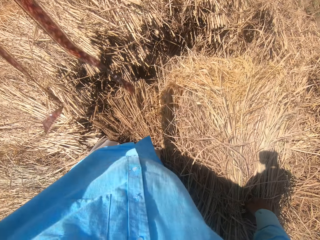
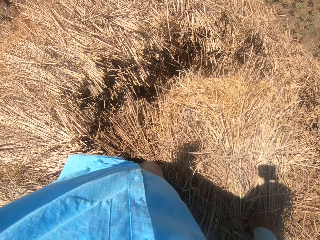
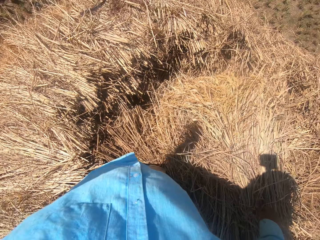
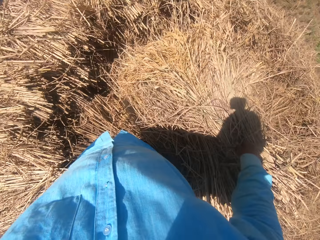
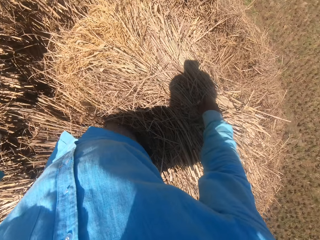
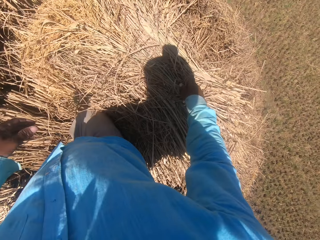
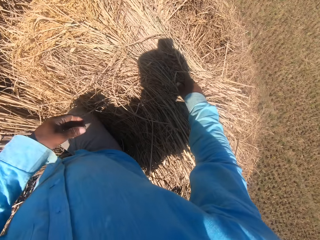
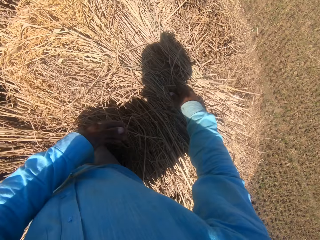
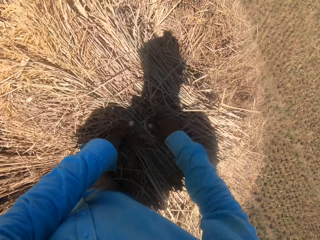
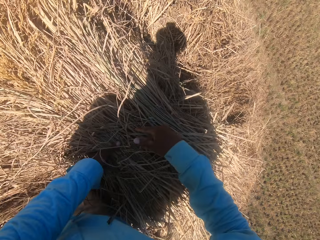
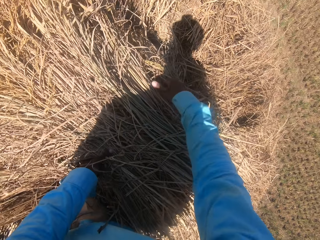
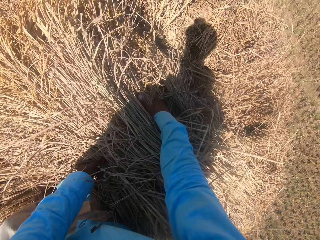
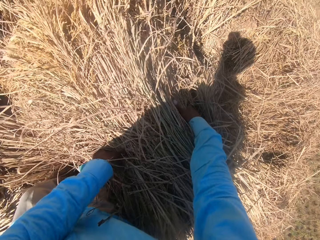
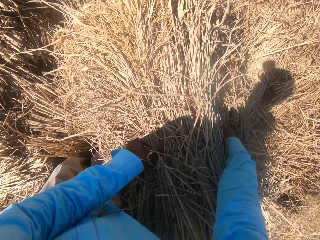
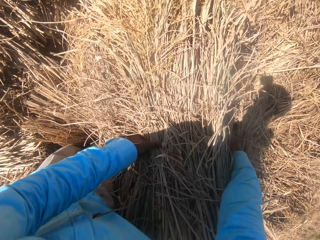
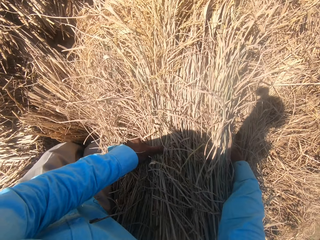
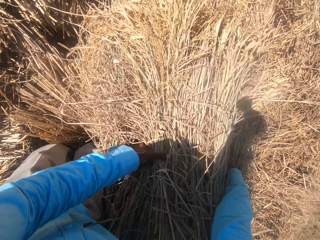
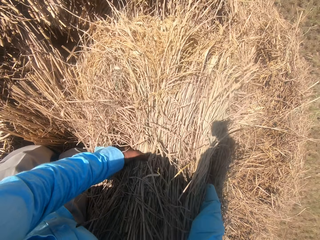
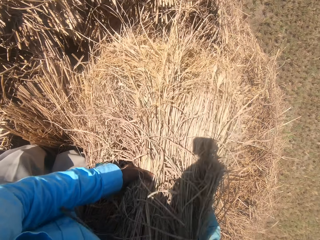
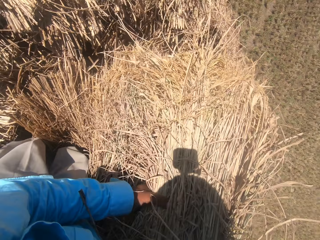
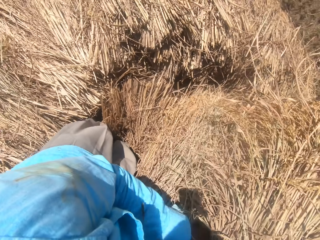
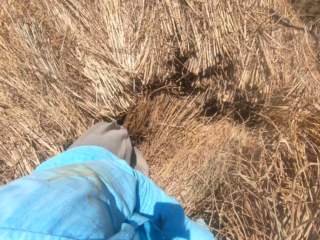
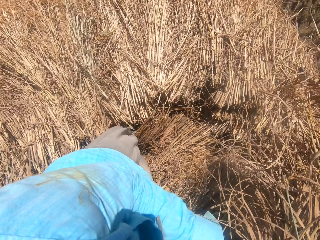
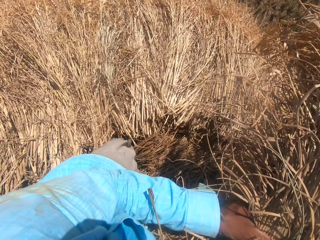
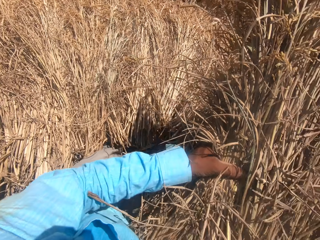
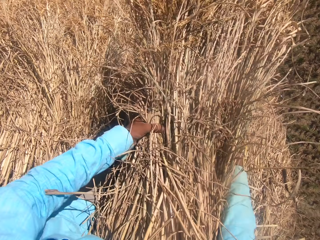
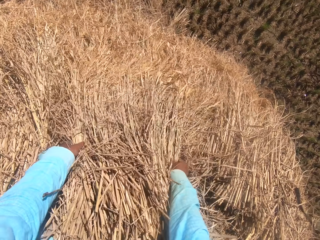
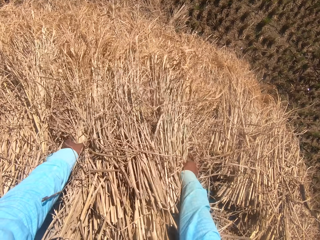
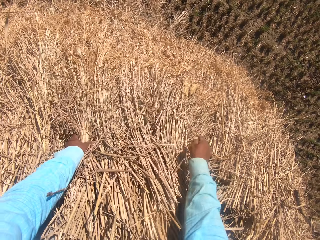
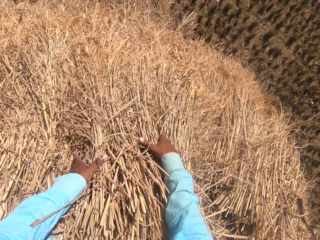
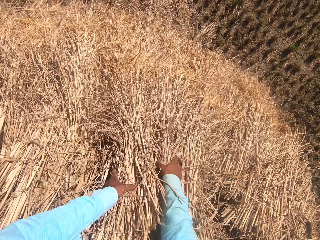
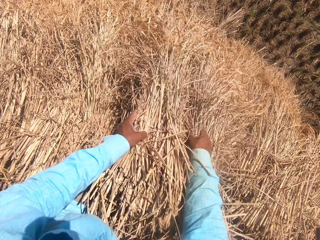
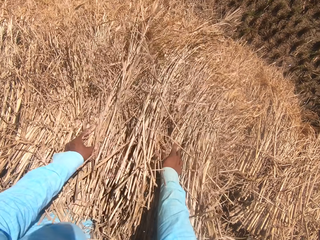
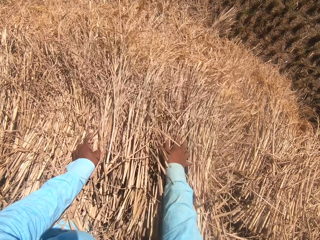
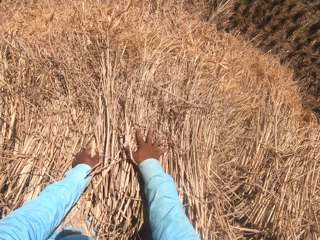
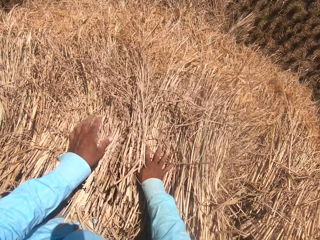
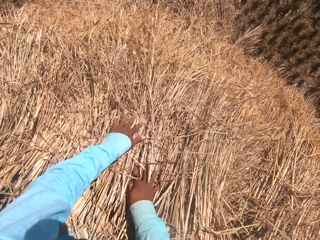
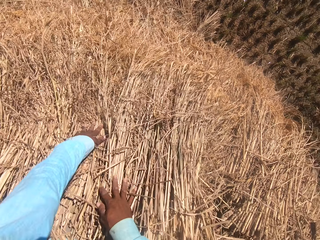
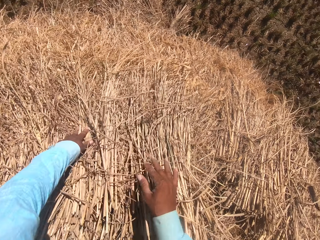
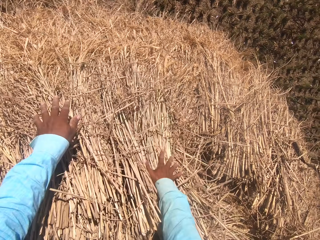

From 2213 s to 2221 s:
The camera wearer tosses the rope on the floor with his left hand. He arranges the hay. He moves the straw grass on the floor with his hands.

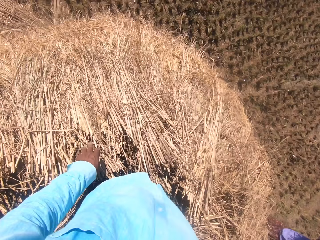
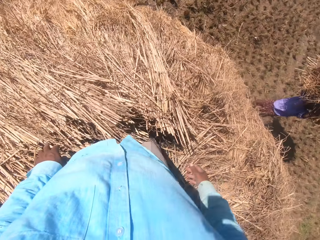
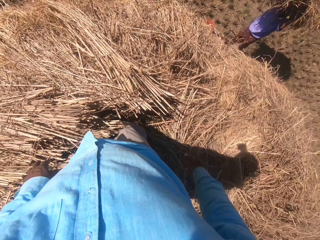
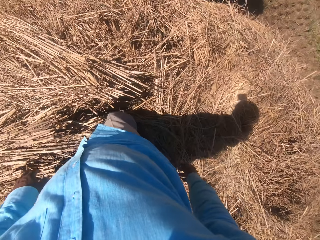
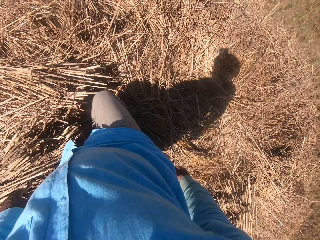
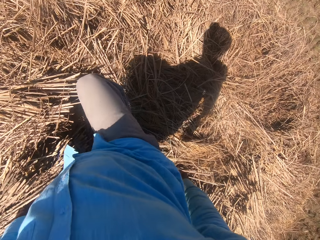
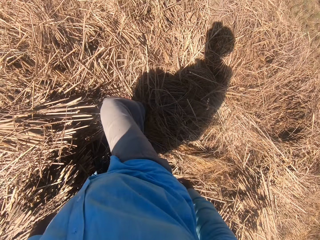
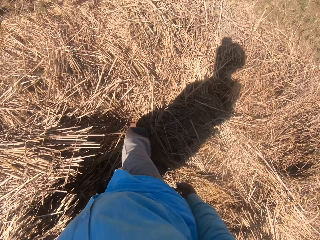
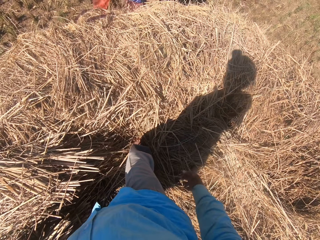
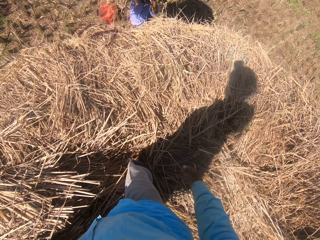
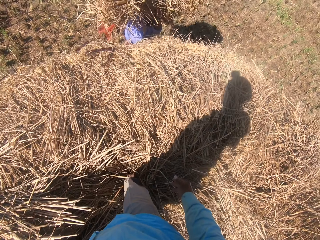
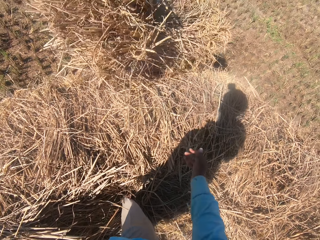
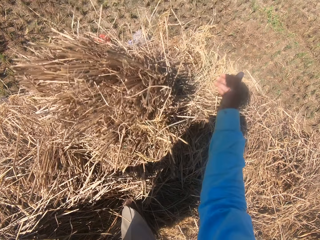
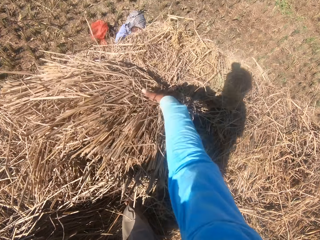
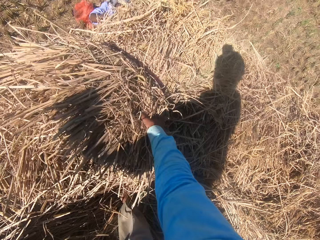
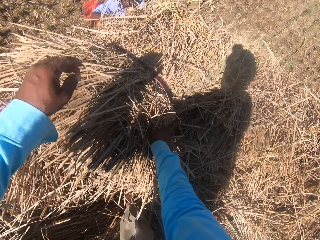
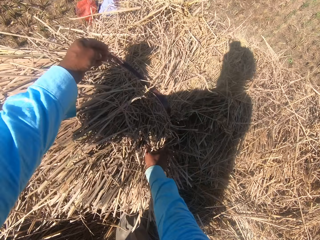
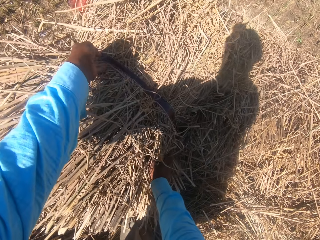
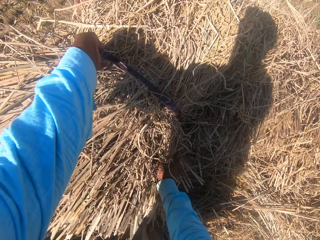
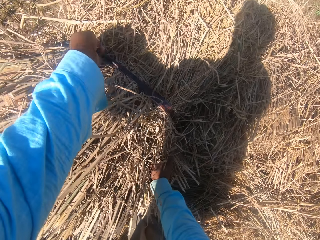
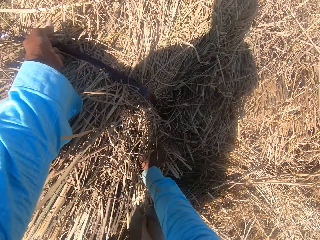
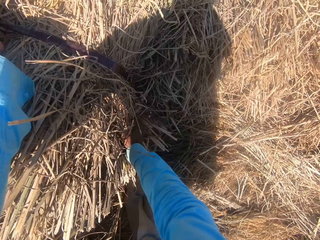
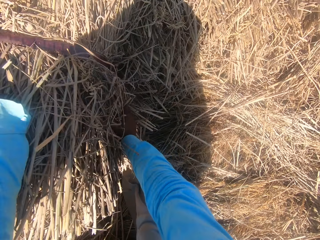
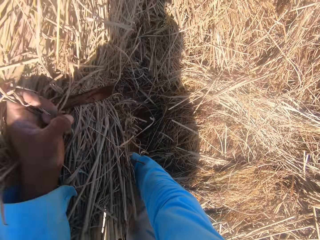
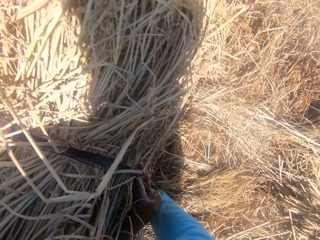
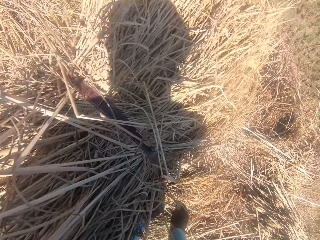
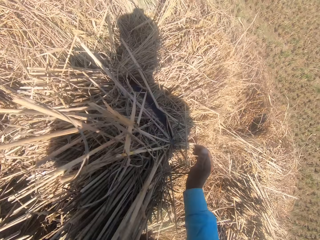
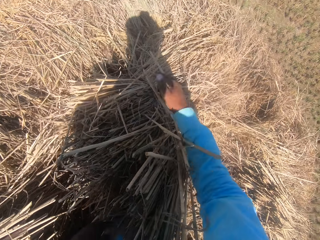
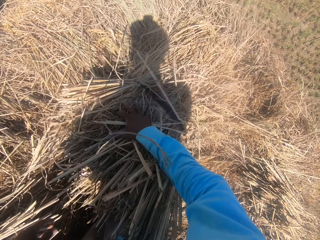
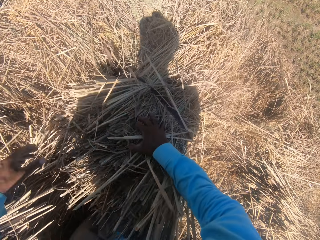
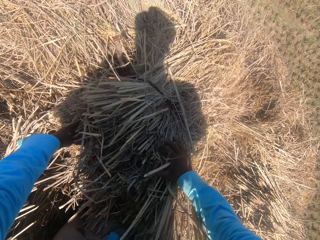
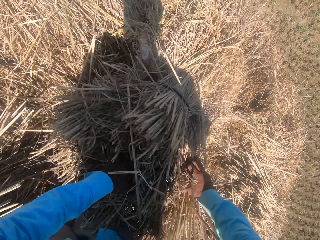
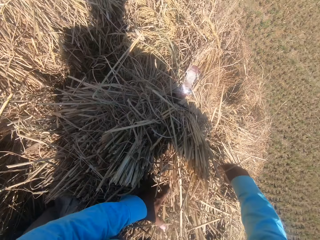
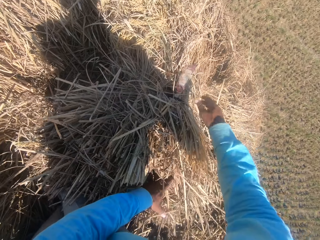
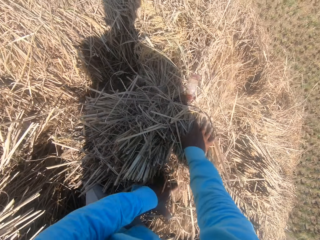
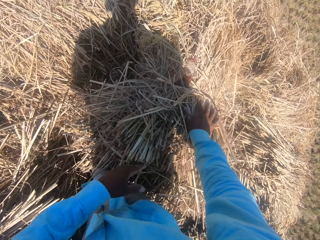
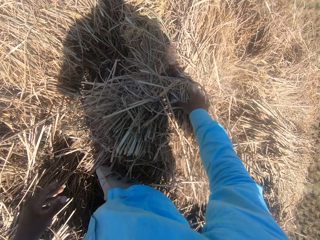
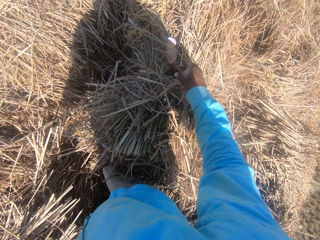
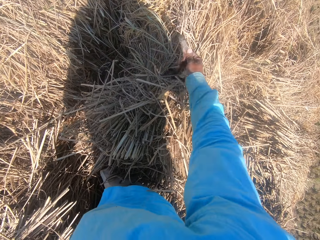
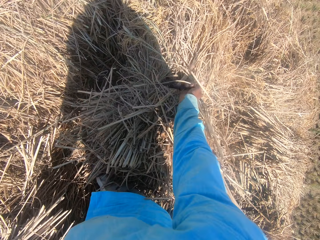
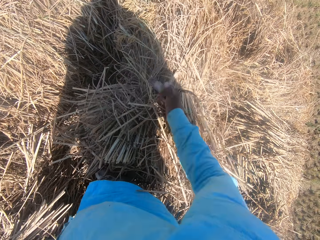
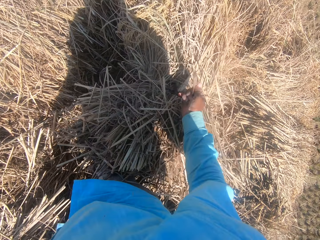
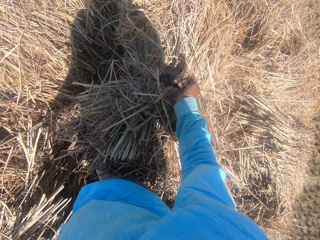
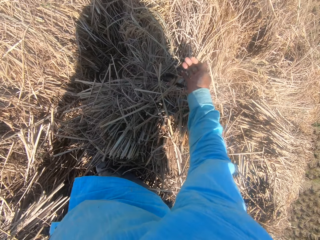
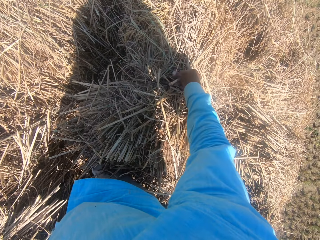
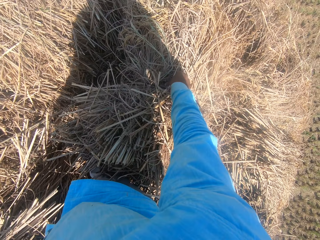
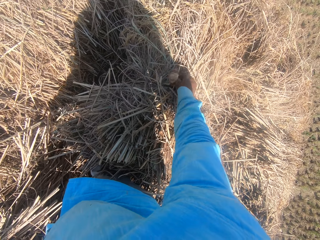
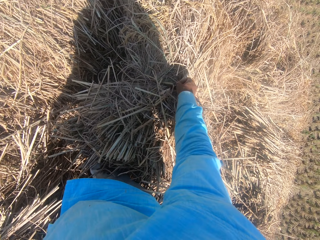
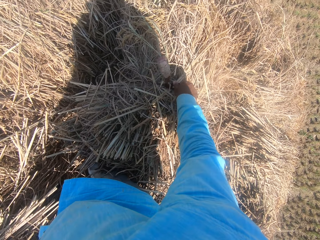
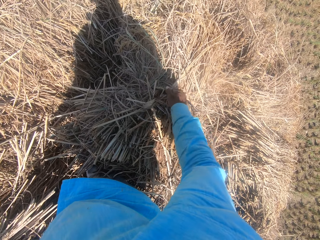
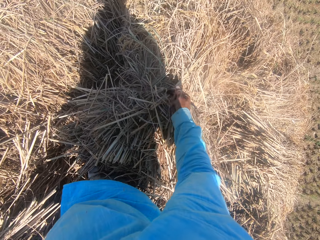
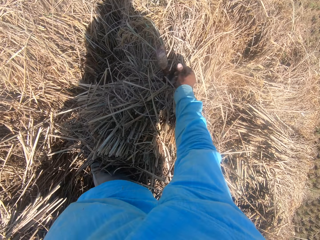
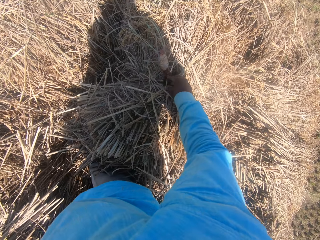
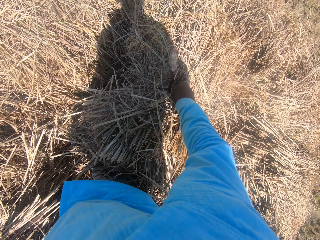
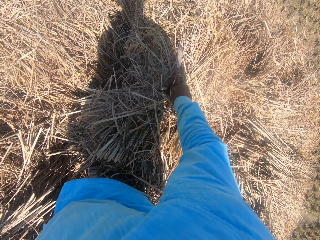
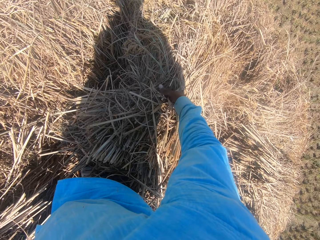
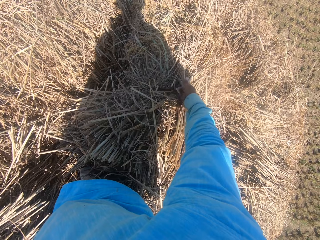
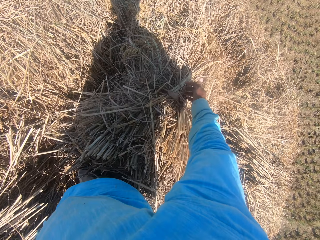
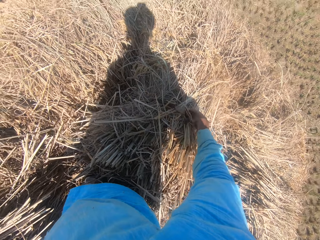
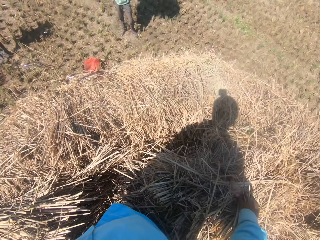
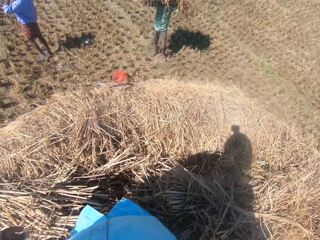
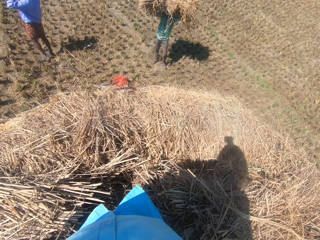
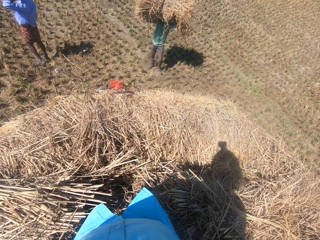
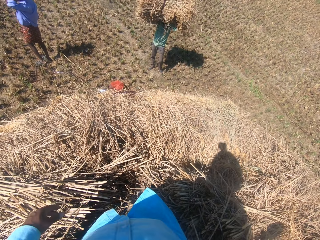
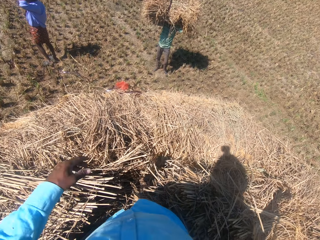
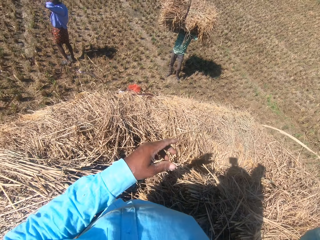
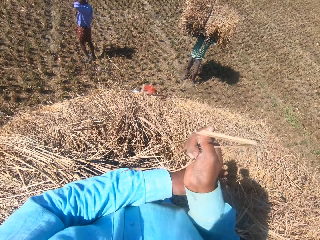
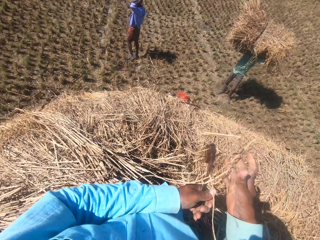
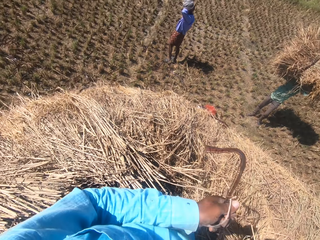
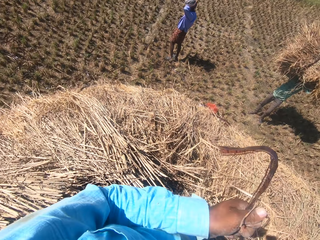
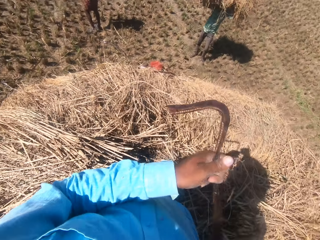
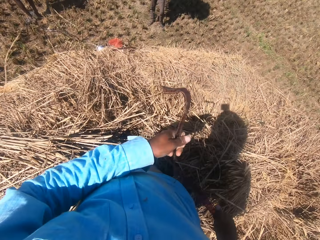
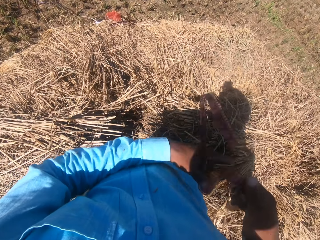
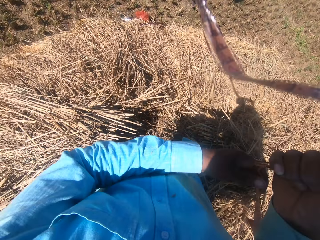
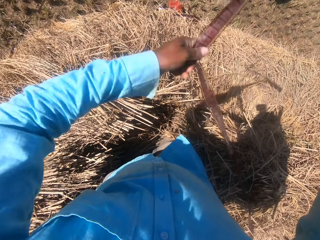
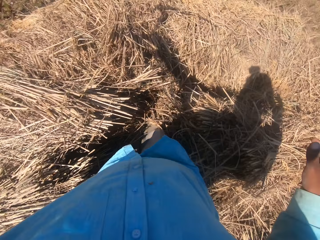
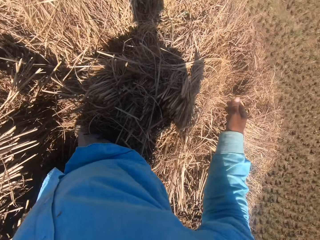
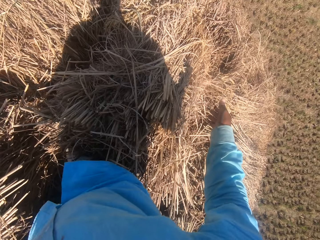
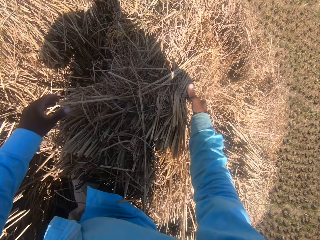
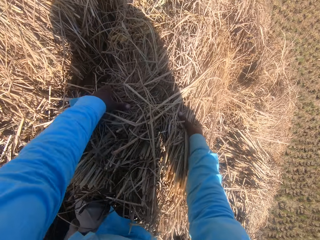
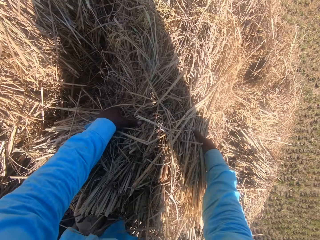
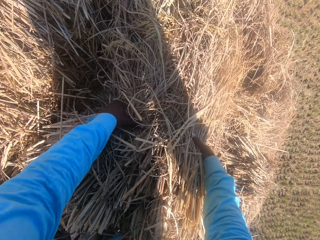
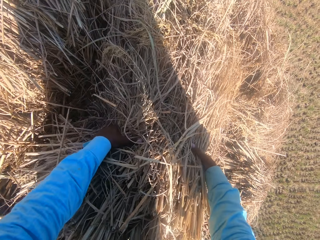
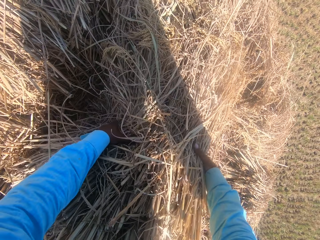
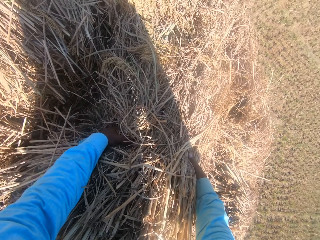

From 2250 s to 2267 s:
The camera wearer steps on the straw grass on the floor. A man throws the hay. The camera wearer moves the hay. He adjusts the straw grass on the floor with his hands. He loosens the rope on the straw grass with his right hand. He unfolds the hay stock. The man stands on the garden. The camera wearer moves the rope in his hands. Another man carries the hay. The camera wearer arranges the hay. He tosses the rope on the floor with his left hand.
